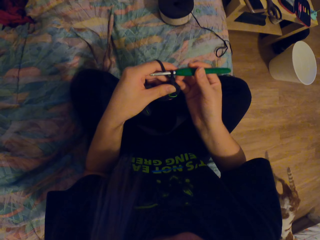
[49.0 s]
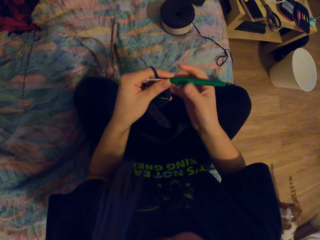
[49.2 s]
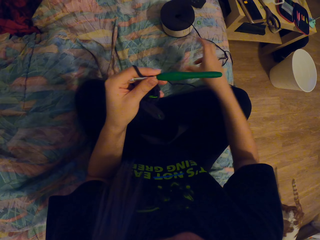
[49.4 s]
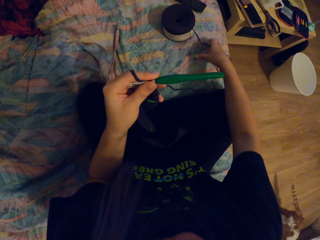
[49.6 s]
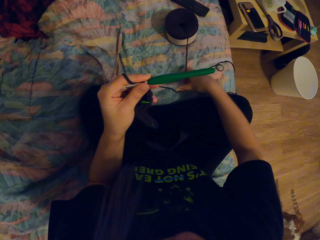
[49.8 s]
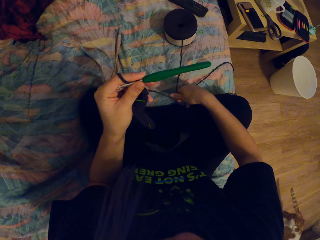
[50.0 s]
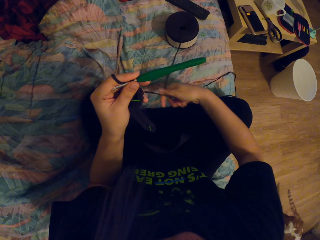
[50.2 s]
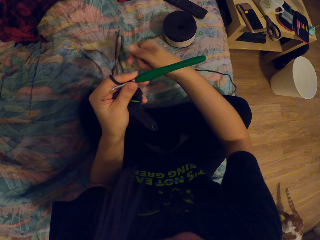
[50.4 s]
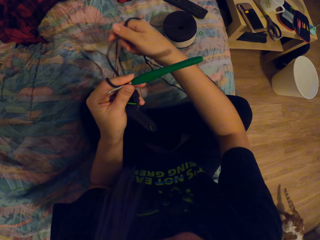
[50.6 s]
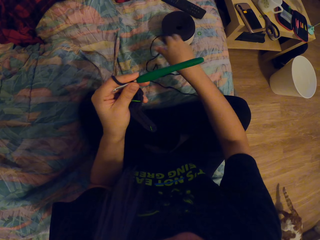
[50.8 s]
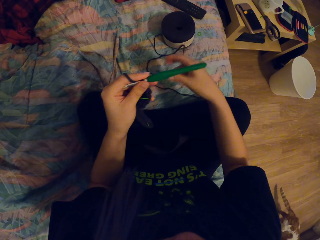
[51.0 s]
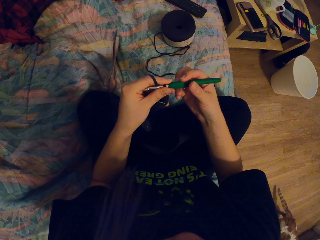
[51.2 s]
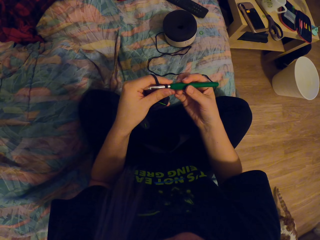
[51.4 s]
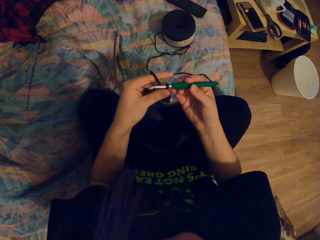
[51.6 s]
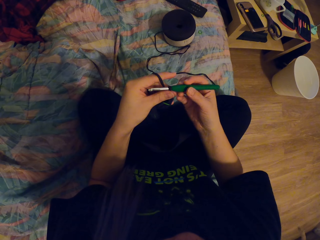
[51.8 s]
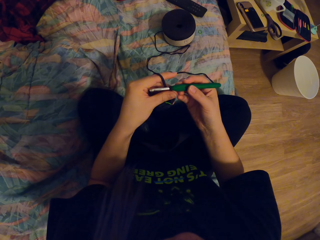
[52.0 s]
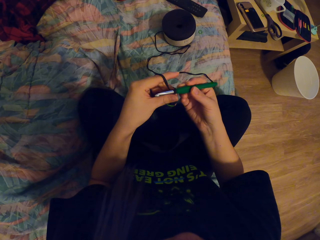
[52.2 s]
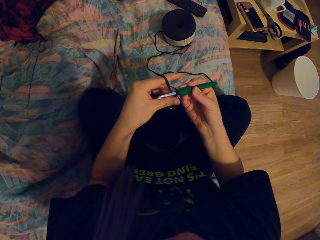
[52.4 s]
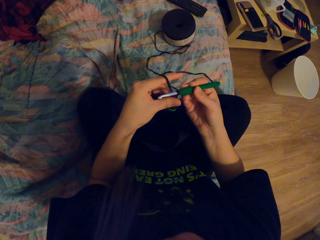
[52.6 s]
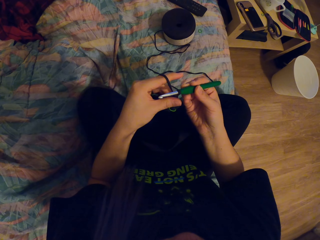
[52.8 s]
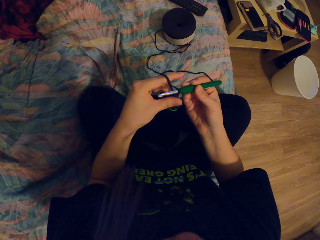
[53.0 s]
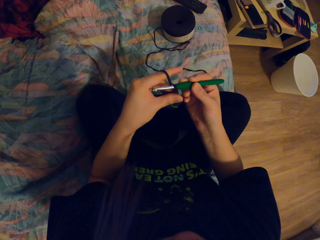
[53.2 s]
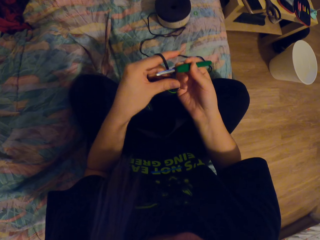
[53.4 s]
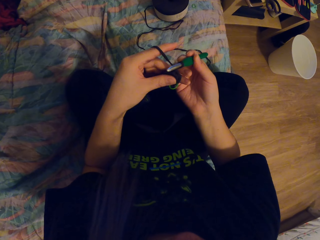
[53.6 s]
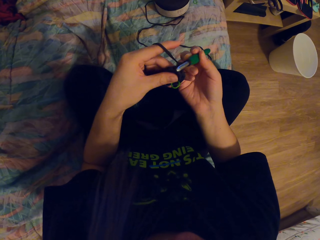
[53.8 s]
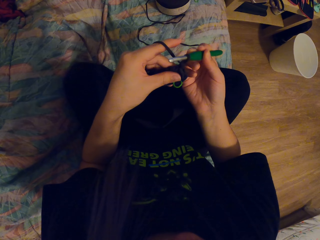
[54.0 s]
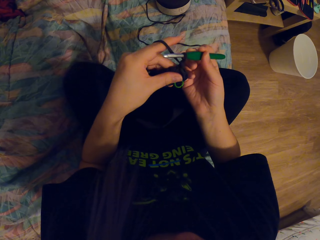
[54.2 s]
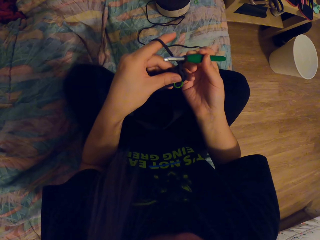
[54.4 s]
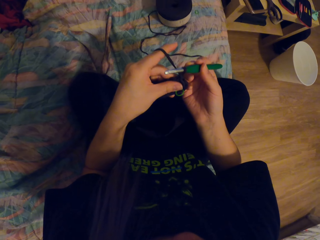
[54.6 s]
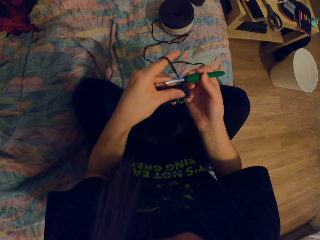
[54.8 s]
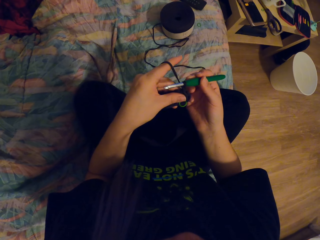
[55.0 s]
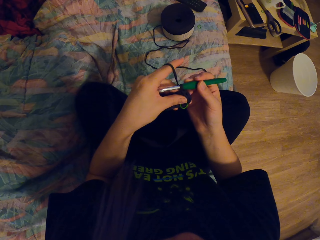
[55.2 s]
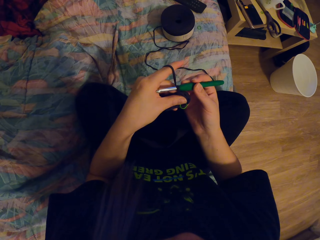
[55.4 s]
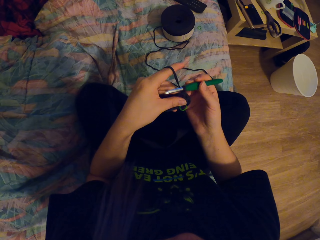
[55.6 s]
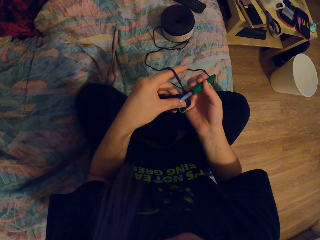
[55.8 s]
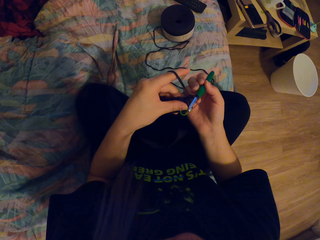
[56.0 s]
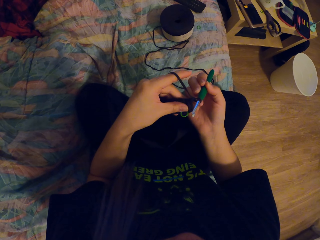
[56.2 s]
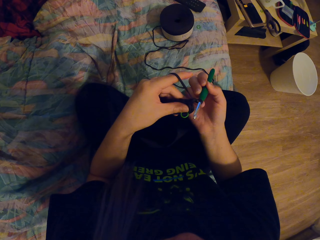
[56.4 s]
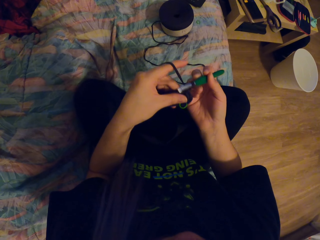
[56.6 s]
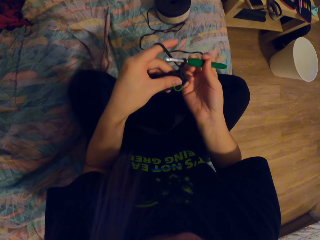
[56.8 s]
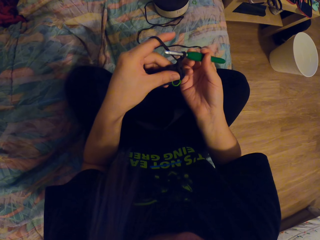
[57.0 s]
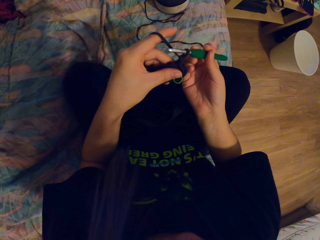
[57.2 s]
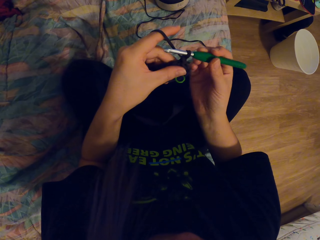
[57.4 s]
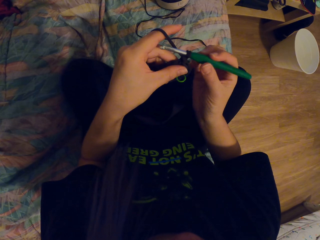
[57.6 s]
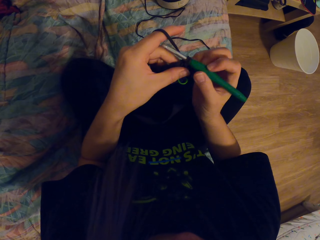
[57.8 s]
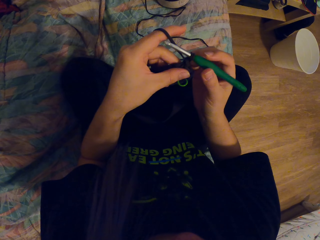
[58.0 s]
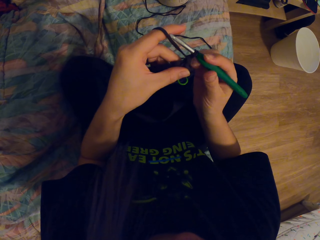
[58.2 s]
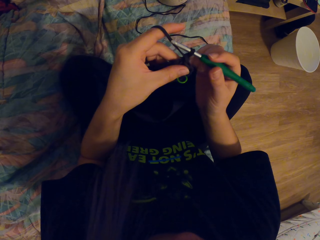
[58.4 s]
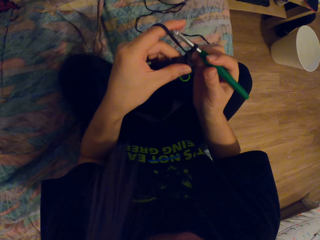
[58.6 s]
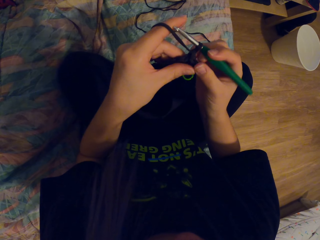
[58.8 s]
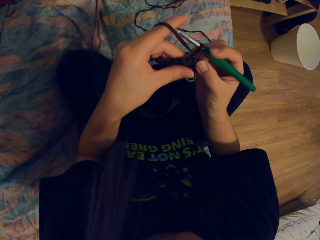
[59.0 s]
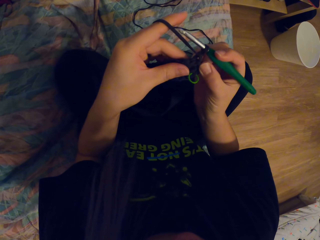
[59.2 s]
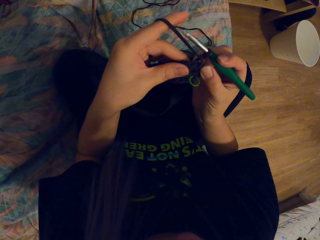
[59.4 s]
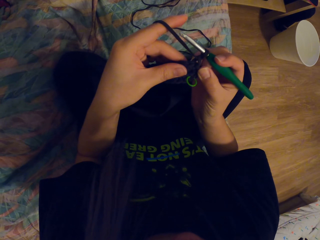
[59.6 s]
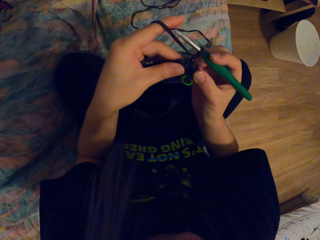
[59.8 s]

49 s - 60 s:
The camera wearer pulls the thread. They hold the crochet. They hold the thread.

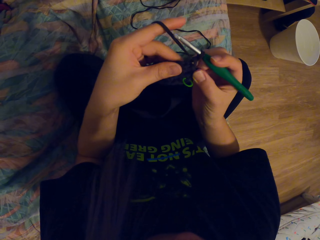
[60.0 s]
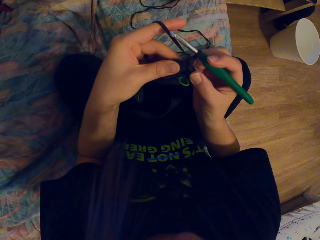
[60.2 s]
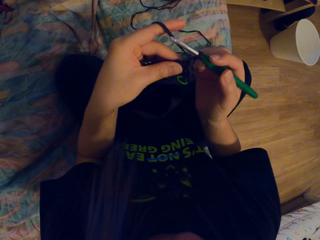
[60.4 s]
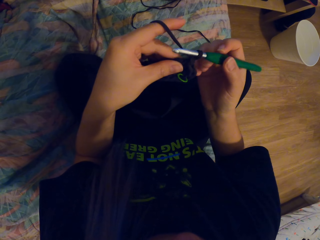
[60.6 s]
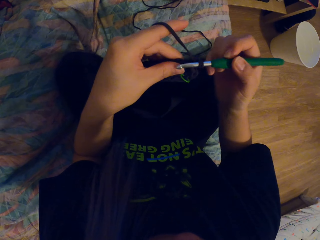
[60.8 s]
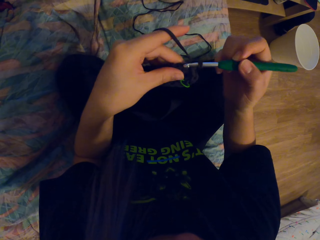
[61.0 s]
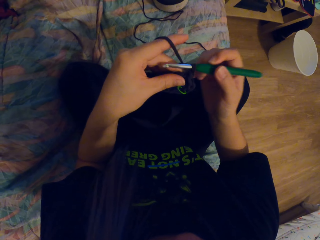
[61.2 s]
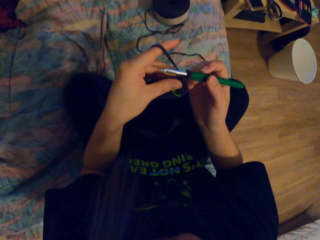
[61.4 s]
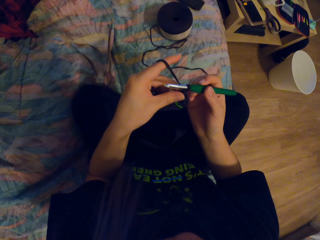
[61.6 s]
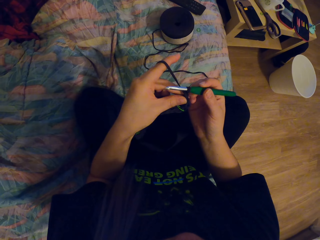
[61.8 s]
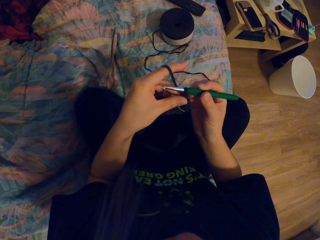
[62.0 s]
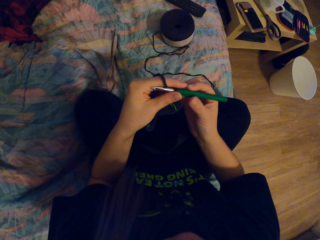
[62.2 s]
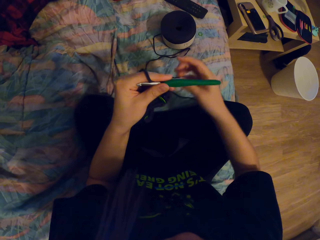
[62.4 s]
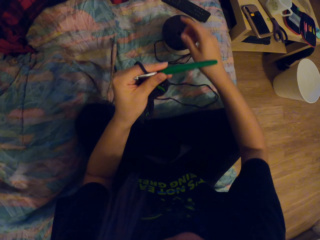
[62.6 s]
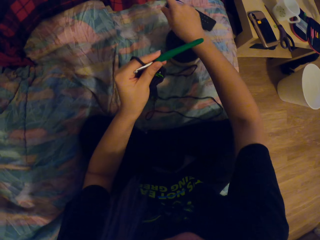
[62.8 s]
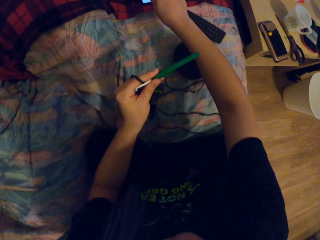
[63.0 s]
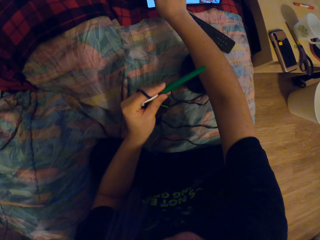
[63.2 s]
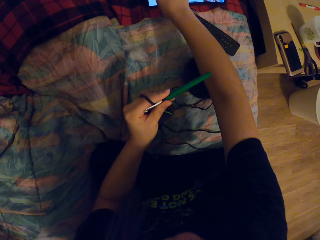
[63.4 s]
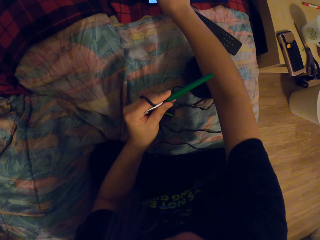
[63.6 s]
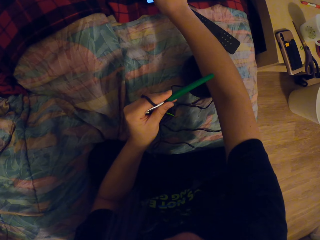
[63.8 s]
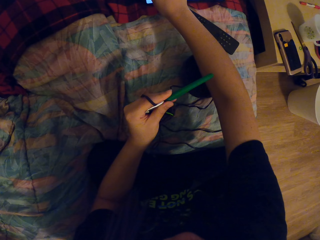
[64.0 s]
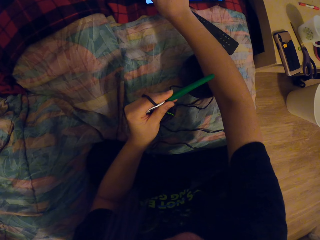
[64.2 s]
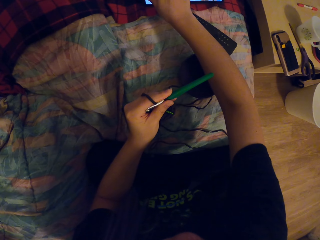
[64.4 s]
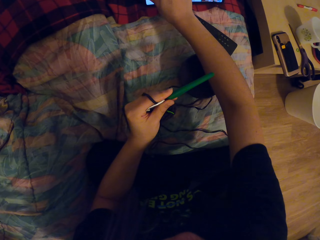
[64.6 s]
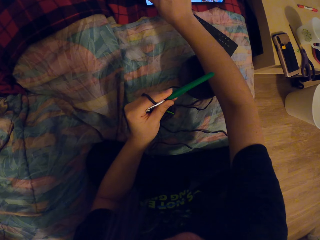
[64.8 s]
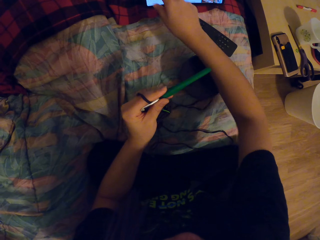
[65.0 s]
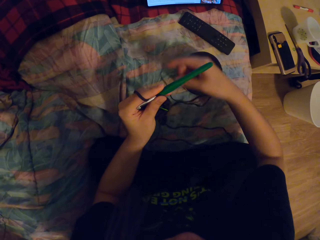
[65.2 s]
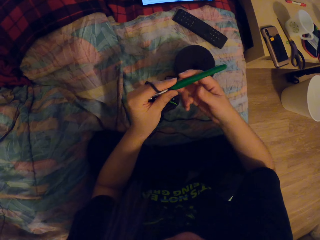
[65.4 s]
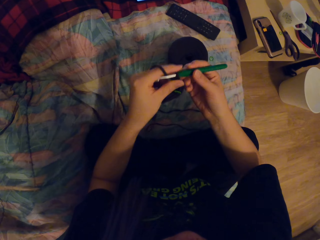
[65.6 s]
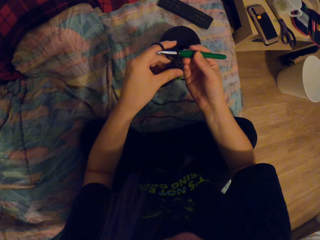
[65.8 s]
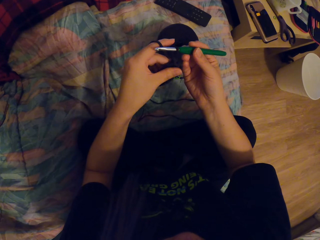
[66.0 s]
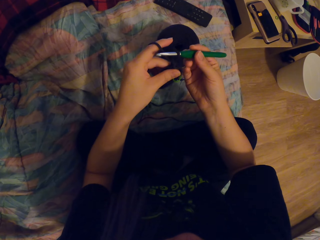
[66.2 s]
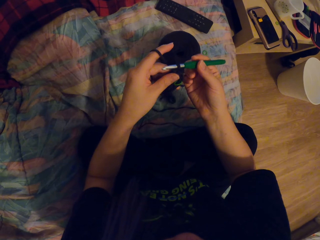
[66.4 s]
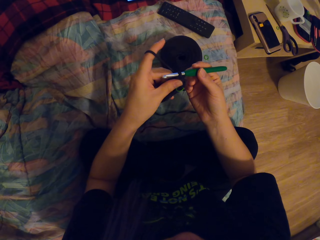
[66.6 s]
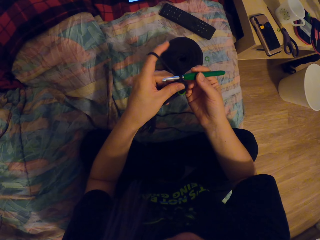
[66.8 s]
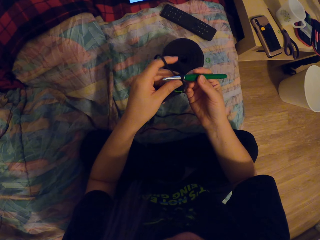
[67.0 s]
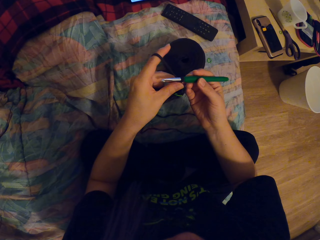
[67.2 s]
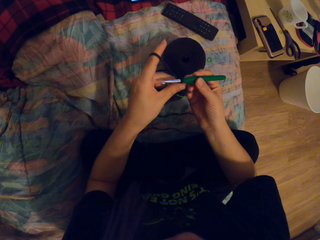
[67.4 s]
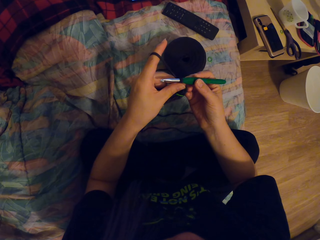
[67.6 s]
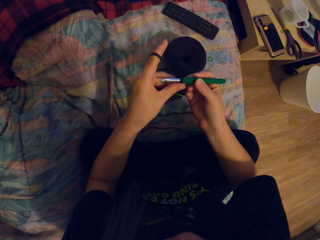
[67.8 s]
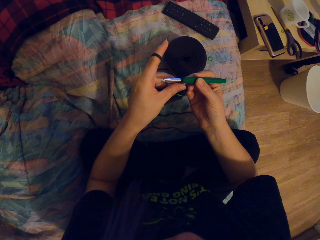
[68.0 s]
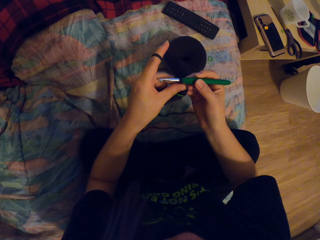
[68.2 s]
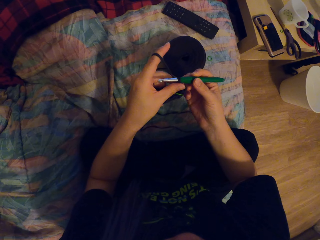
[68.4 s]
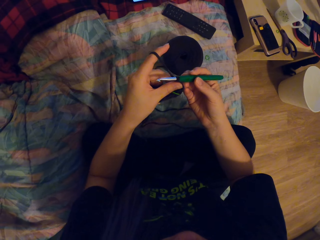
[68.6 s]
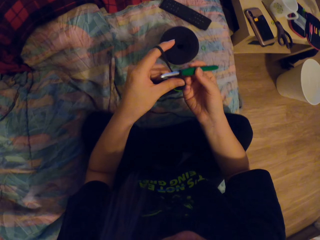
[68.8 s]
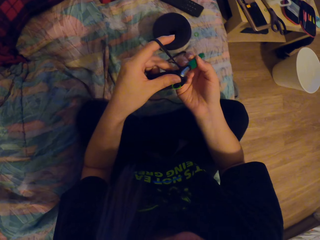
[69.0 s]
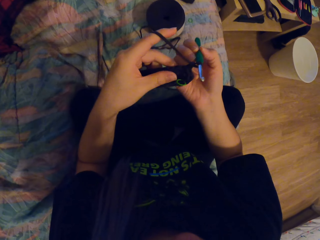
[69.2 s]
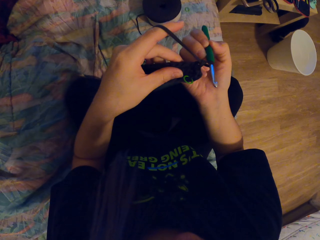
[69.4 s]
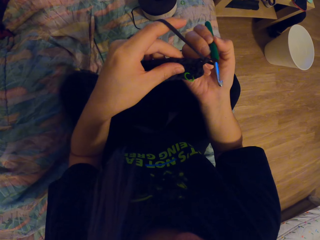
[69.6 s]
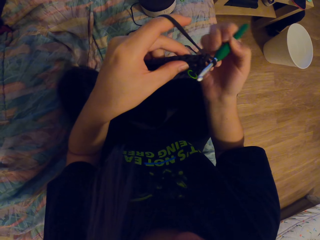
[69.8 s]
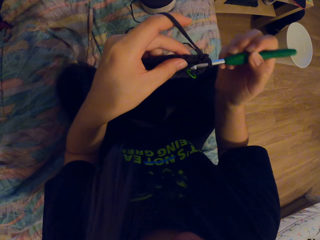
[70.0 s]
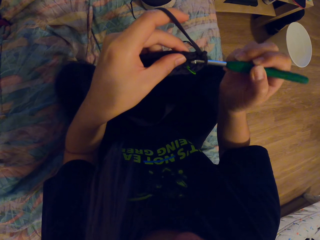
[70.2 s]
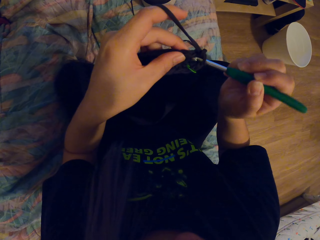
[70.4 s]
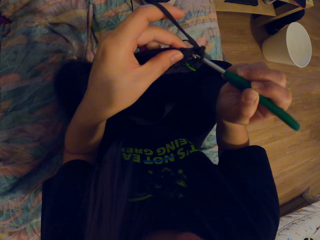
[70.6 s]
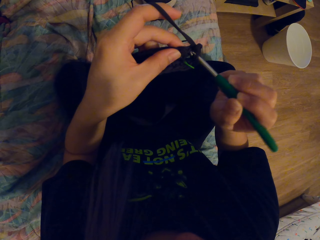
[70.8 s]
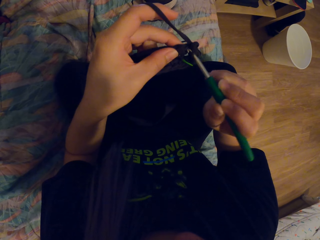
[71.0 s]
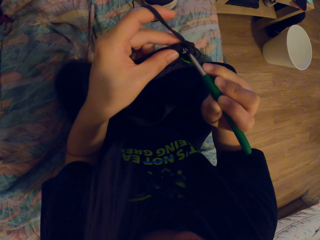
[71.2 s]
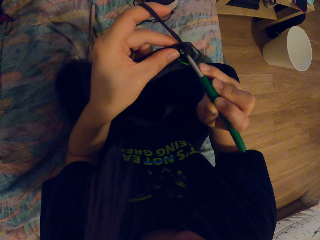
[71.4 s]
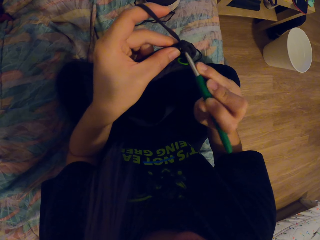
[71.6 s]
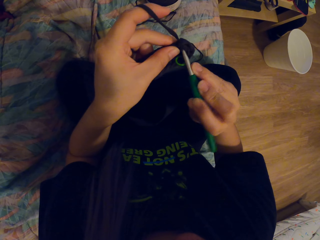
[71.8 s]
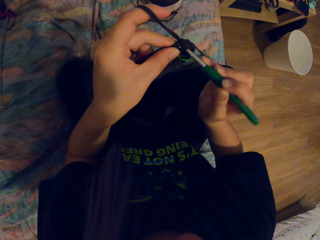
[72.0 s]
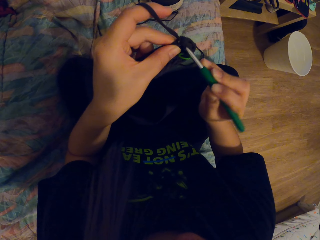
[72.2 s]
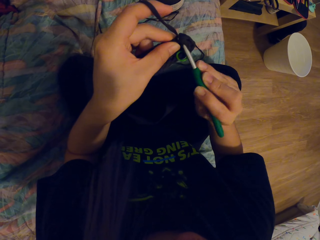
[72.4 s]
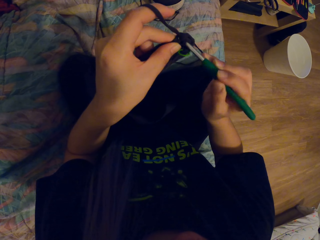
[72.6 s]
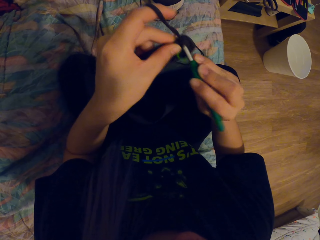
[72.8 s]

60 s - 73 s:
The camera wearer touches the tablet. They hold the crochet. They knit. They look at the thread.
